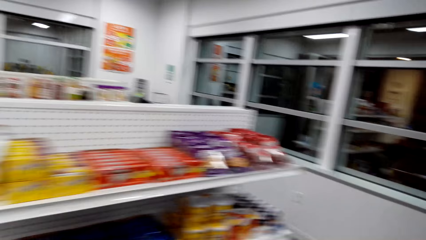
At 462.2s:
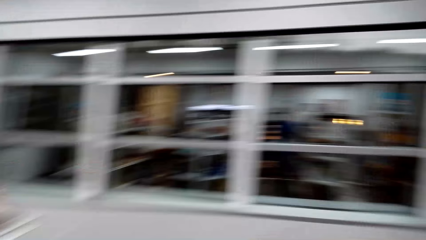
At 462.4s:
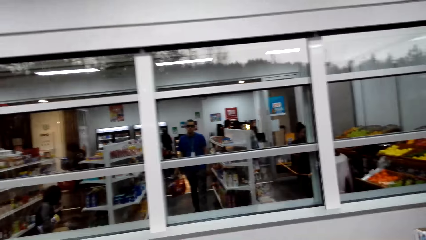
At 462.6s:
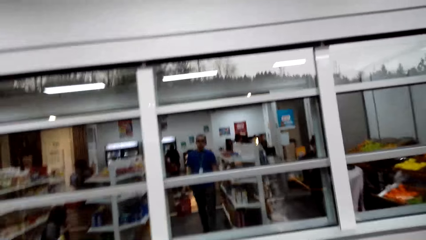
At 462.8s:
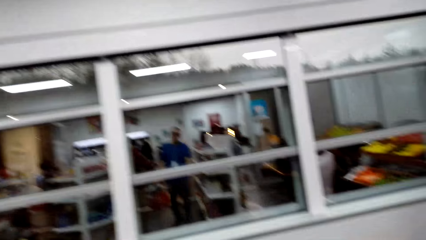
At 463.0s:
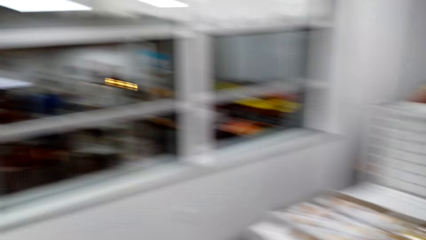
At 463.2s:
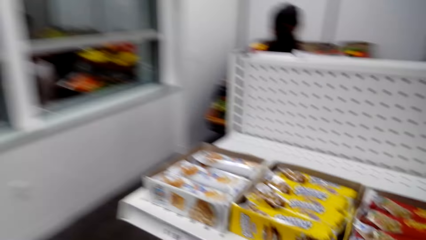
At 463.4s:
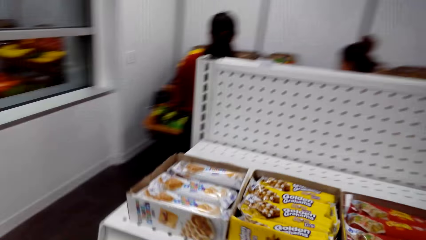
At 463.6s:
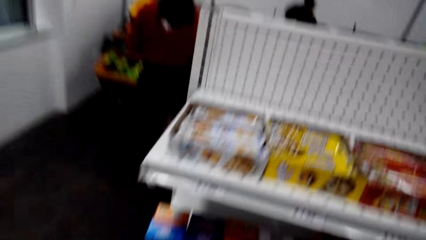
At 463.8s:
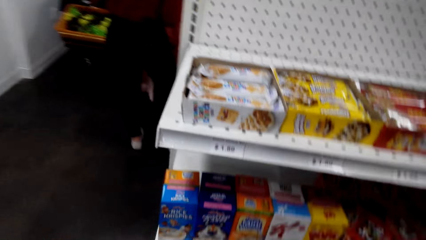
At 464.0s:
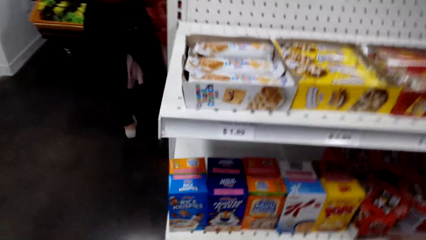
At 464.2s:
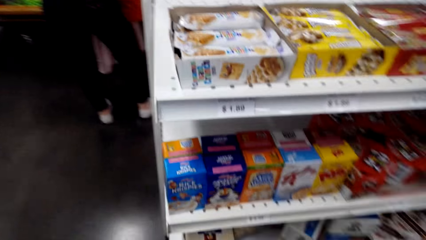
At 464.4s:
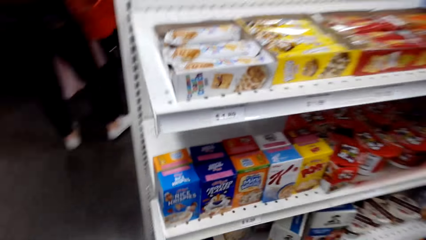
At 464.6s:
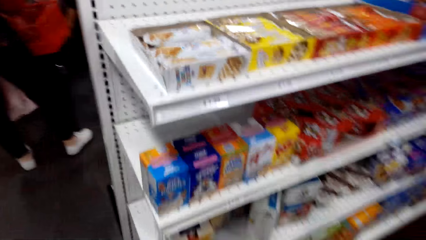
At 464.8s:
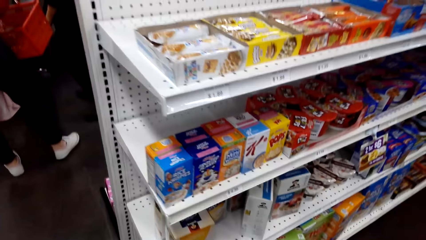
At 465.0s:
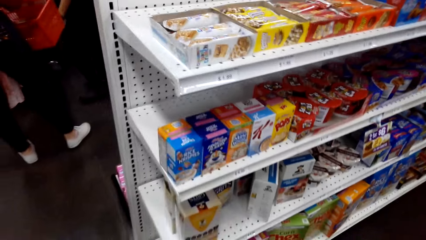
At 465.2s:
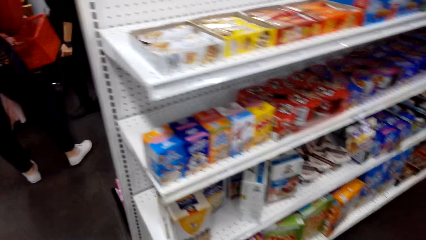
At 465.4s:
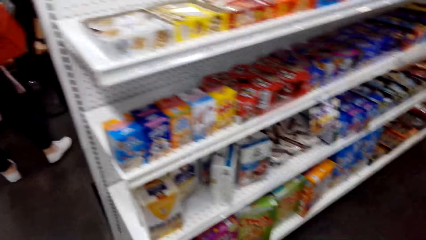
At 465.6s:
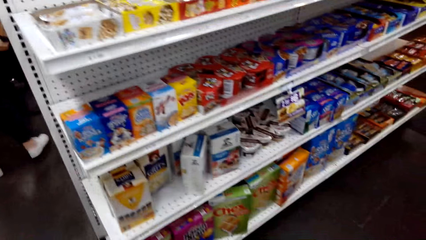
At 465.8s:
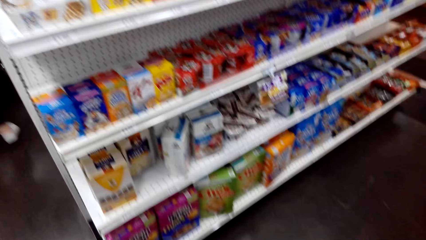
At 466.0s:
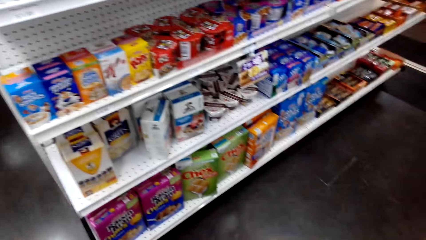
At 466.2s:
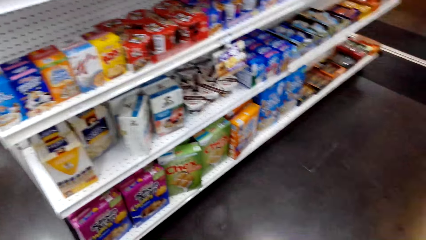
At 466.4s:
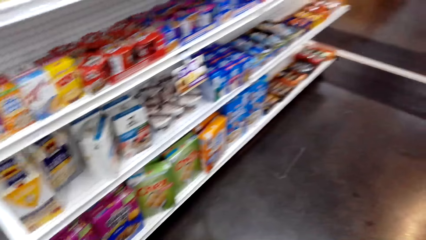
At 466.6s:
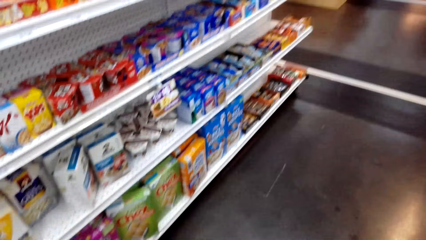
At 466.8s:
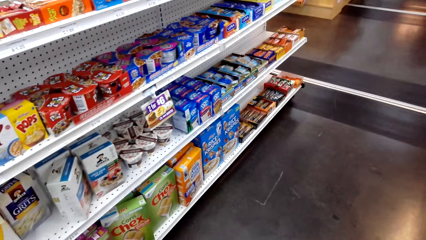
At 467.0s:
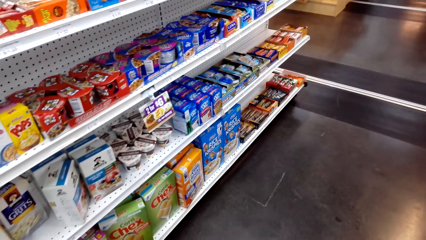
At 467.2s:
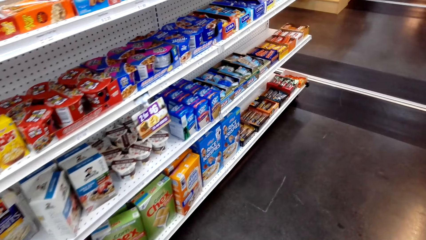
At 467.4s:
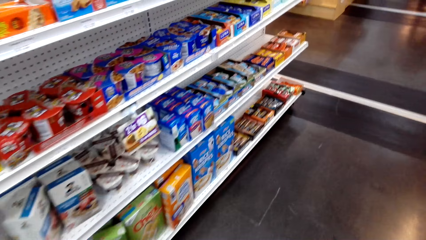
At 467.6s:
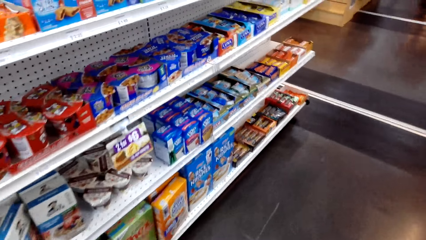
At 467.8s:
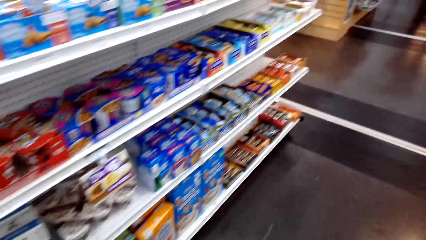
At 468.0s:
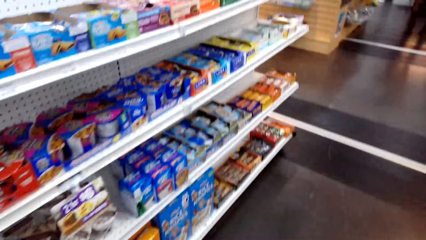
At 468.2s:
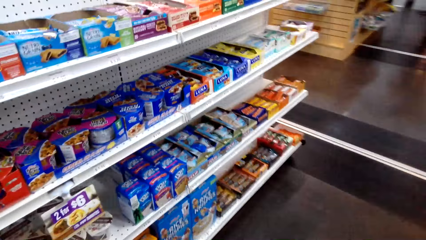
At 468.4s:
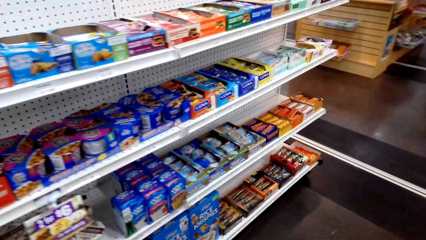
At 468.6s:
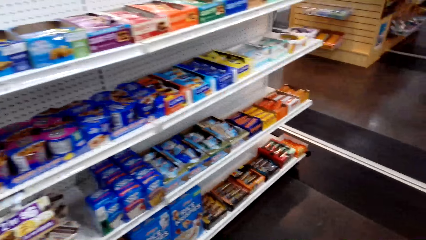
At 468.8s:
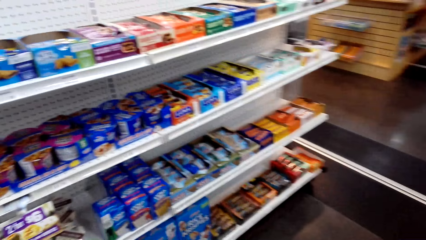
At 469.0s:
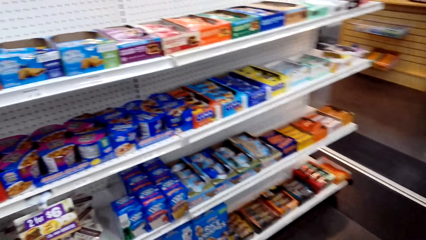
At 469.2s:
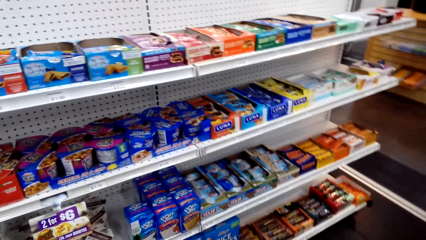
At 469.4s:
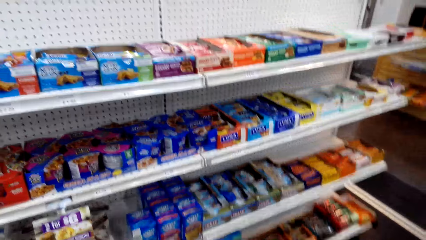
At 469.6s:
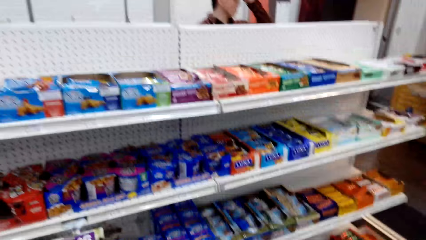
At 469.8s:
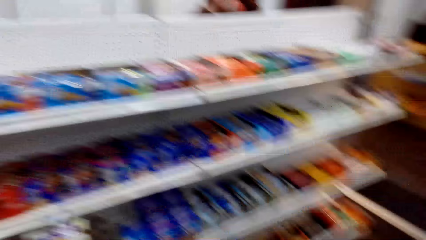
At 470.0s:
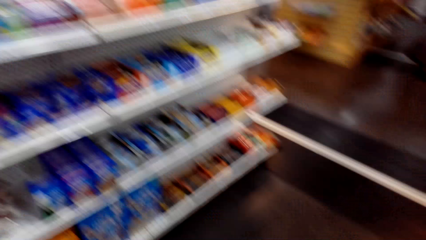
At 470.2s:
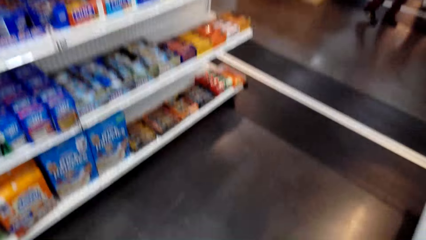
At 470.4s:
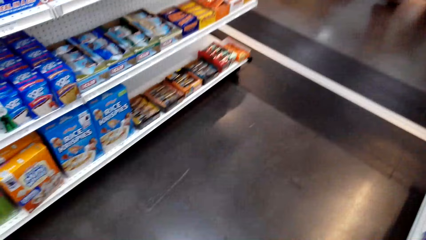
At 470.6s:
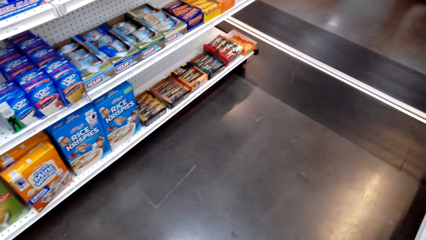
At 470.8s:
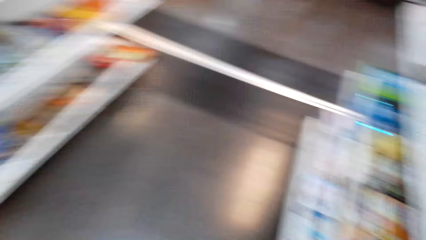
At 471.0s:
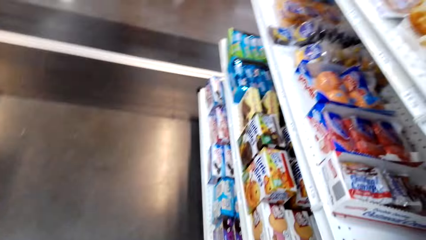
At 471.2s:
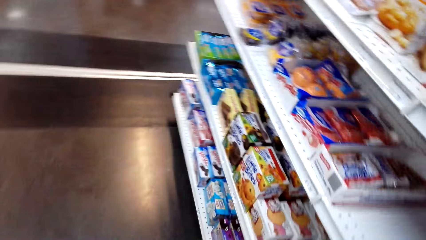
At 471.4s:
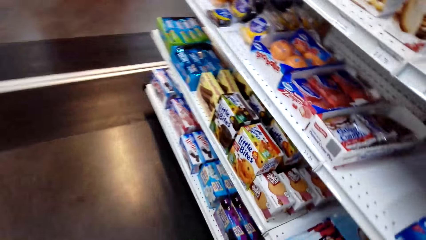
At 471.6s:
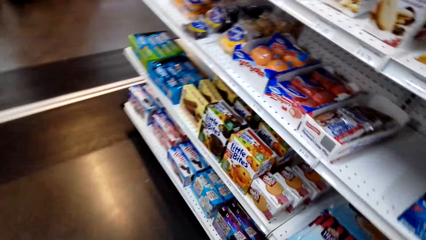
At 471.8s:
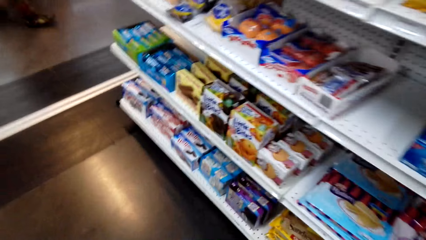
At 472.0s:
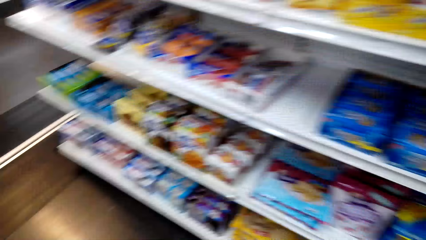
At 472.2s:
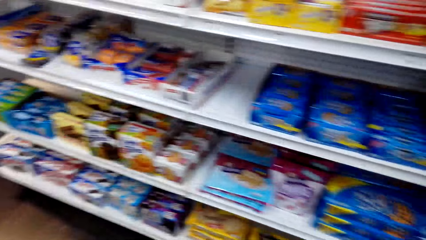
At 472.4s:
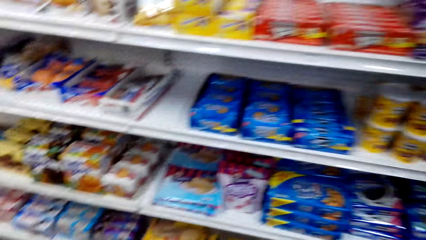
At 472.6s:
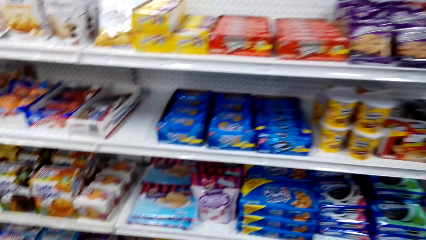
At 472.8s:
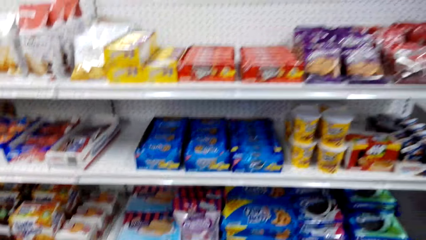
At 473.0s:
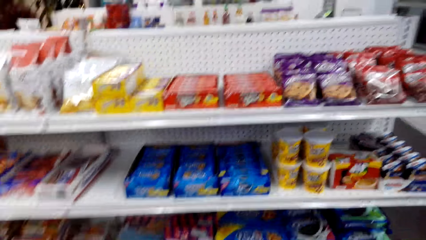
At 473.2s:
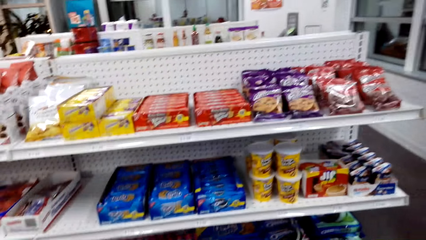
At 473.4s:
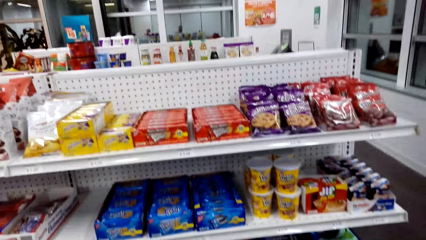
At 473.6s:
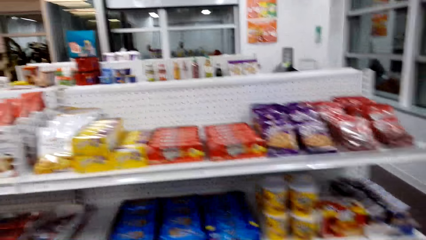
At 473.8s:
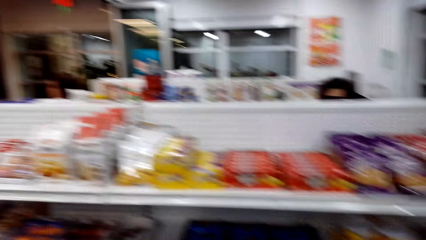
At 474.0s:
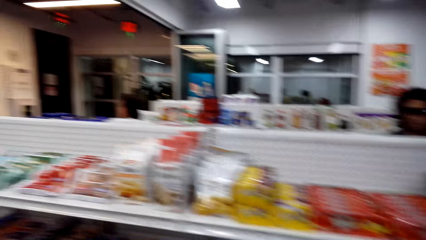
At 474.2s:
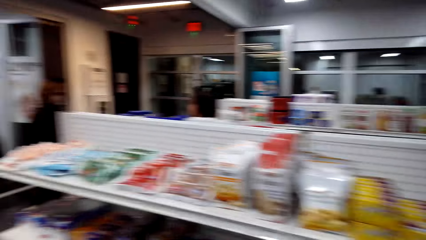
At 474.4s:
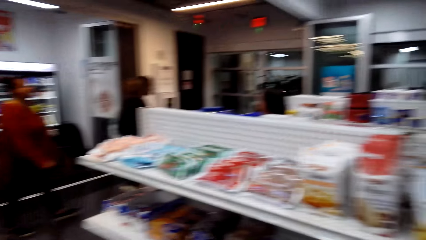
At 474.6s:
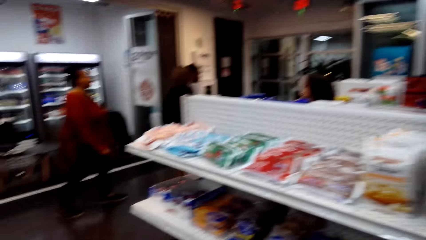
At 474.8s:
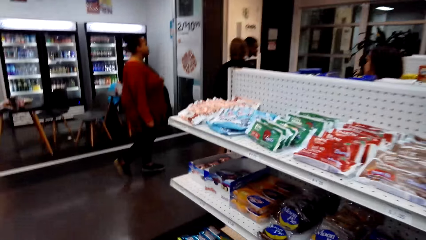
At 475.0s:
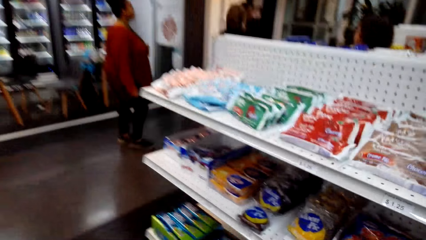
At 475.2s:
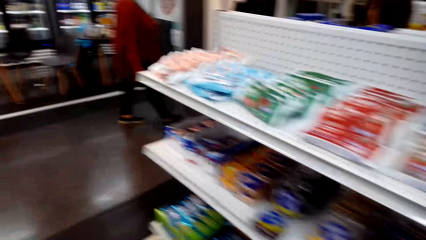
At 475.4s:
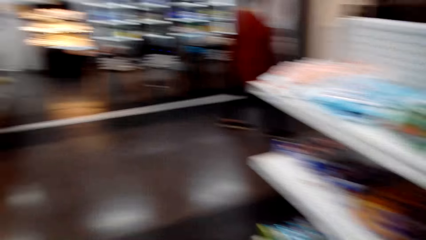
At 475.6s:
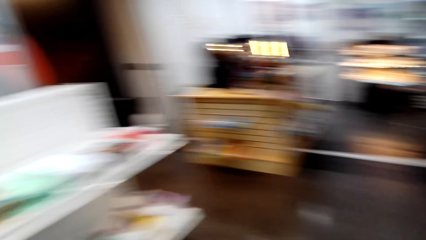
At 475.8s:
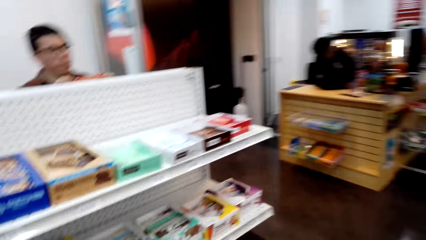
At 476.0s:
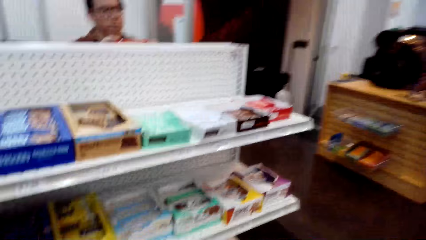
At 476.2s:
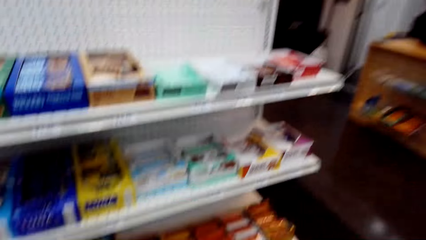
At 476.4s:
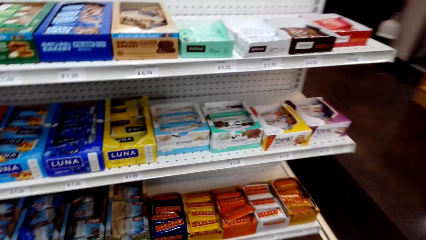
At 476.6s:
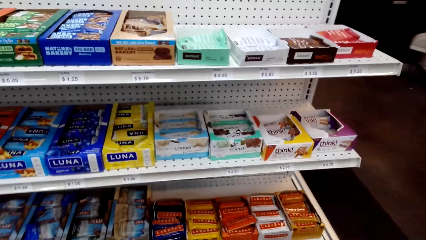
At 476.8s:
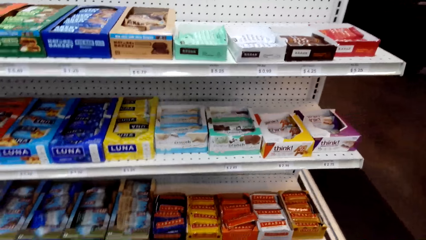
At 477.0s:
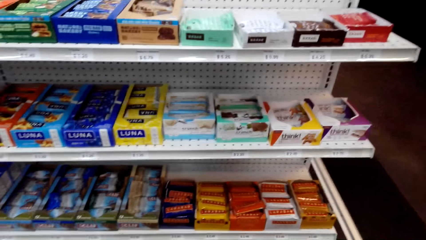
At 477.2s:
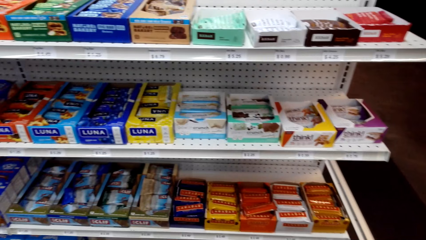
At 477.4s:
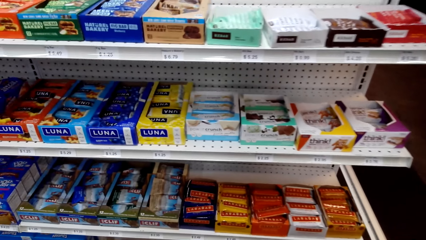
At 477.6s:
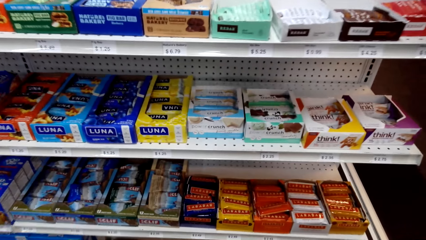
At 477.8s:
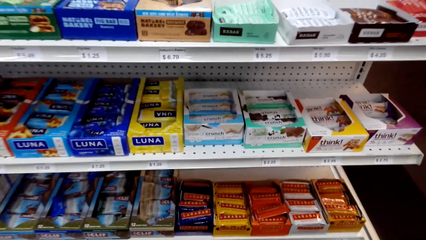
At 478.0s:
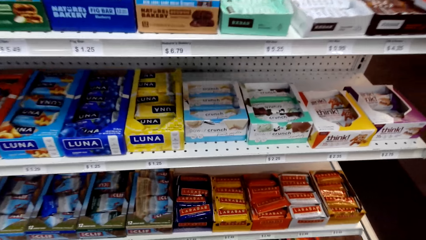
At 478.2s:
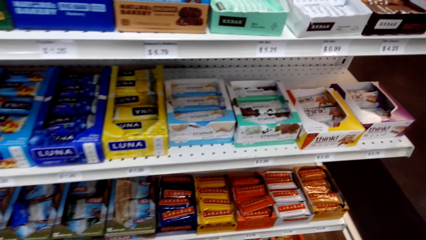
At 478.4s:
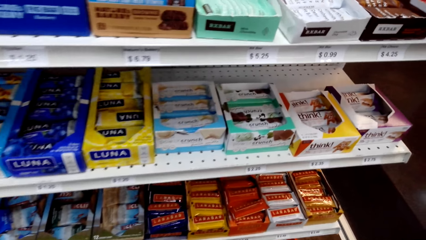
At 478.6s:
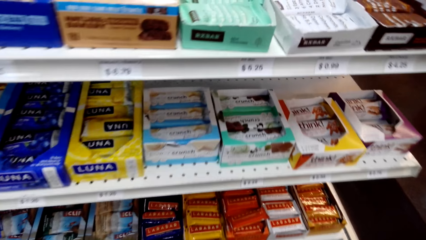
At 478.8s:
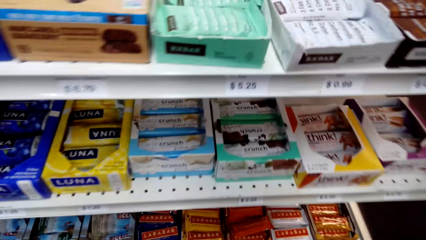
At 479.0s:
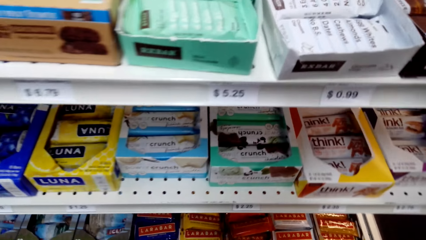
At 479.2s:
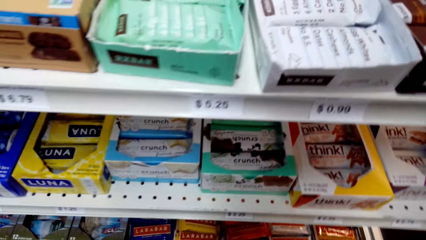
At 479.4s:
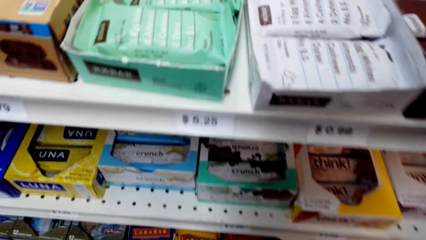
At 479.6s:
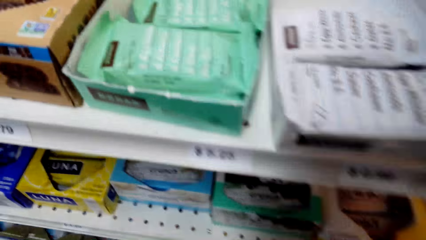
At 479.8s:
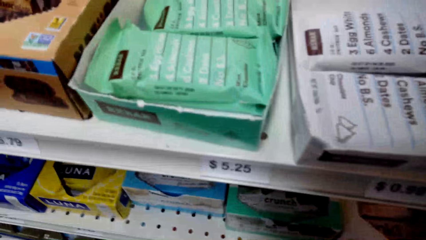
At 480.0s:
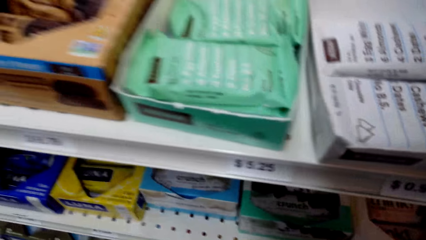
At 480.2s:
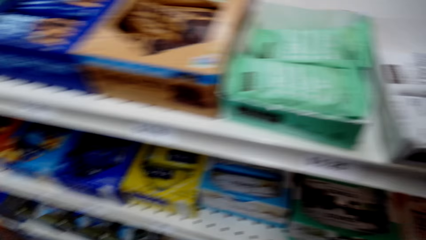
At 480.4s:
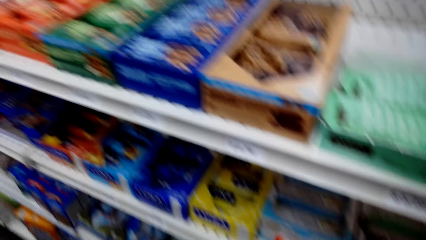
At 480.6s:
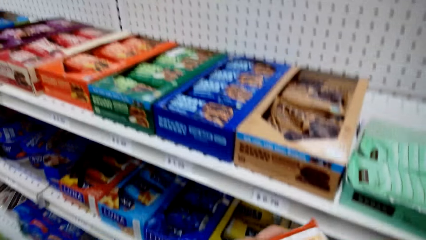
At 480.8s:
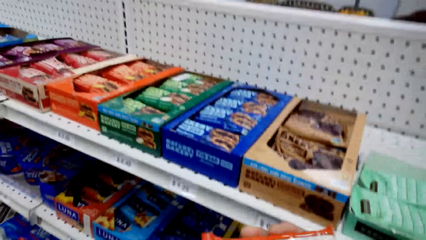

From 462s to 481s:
The camera wearer looks around. They turn around. A man stands at the counter. The camera wearer looks around the shelf.
